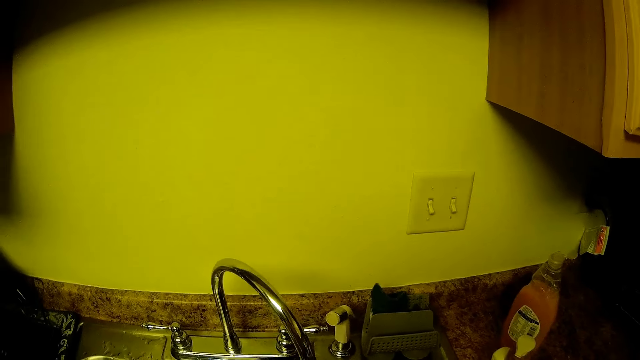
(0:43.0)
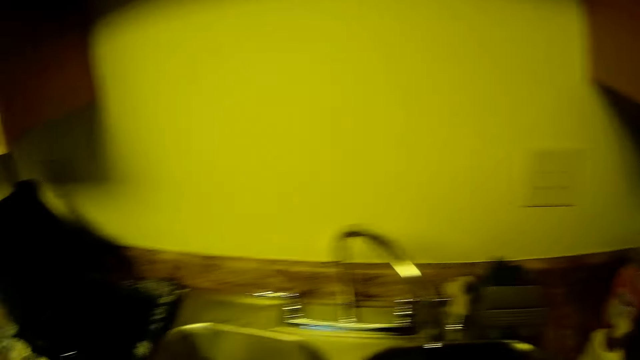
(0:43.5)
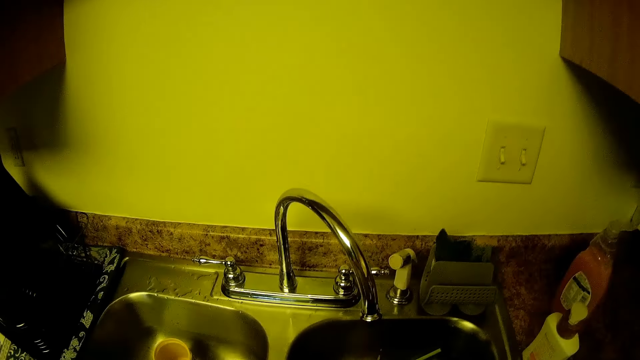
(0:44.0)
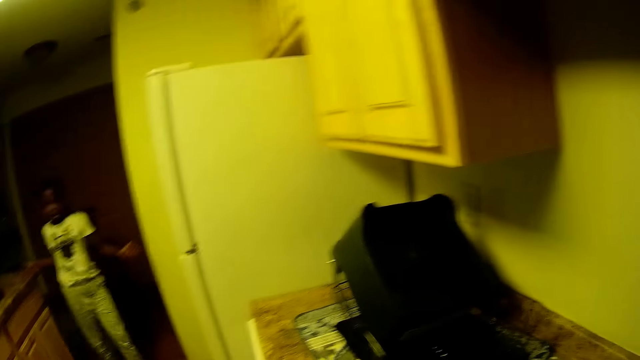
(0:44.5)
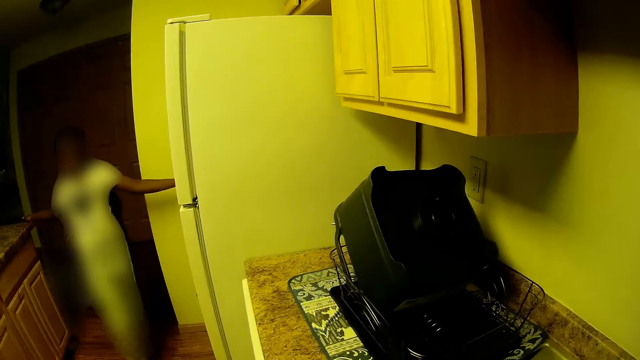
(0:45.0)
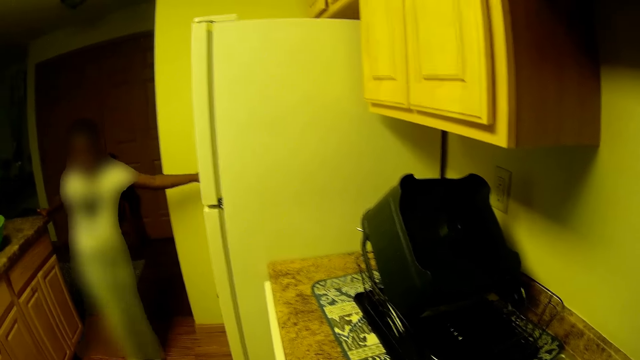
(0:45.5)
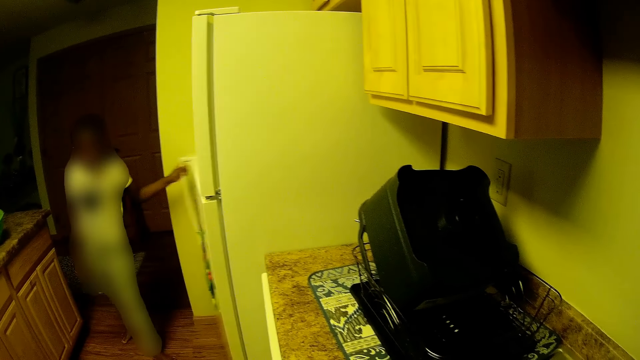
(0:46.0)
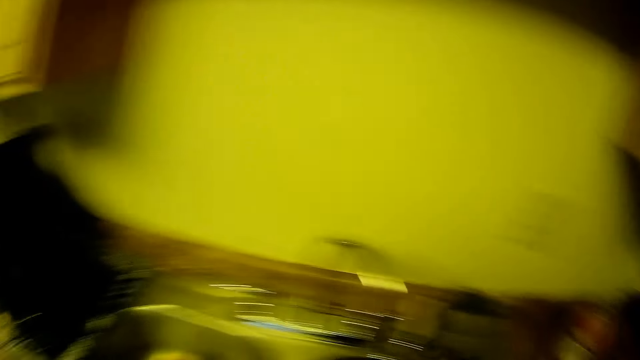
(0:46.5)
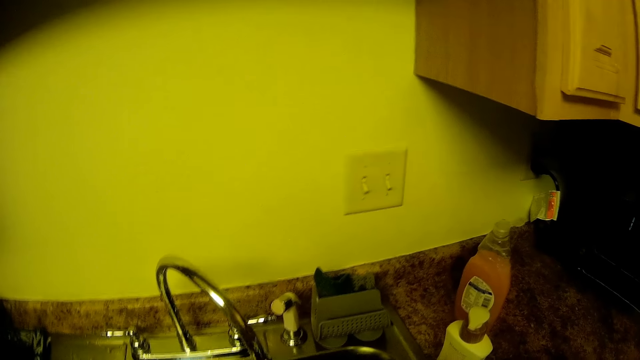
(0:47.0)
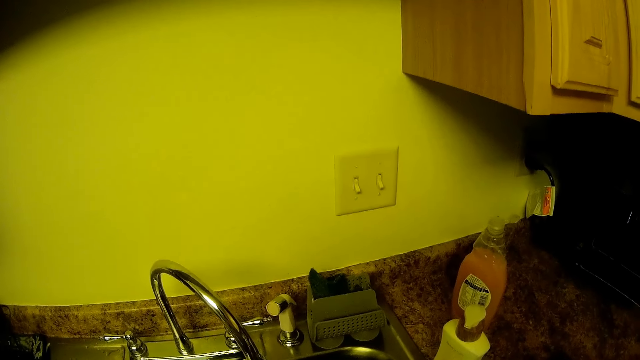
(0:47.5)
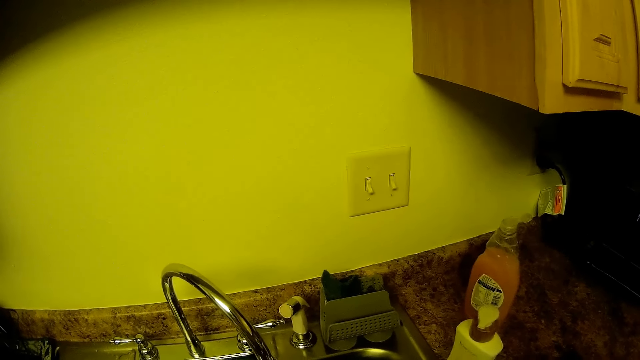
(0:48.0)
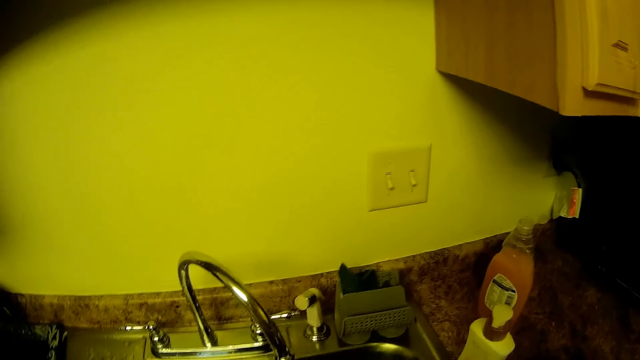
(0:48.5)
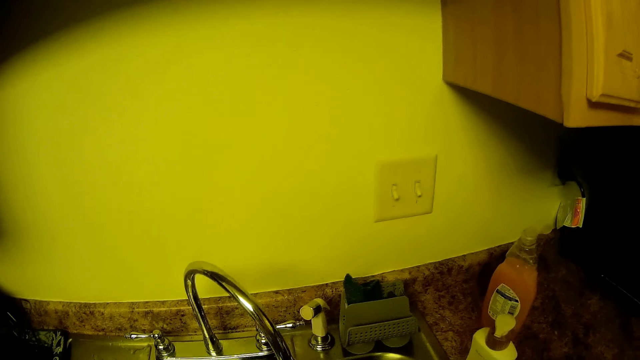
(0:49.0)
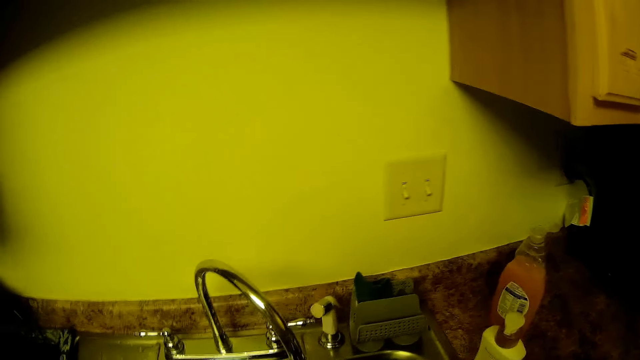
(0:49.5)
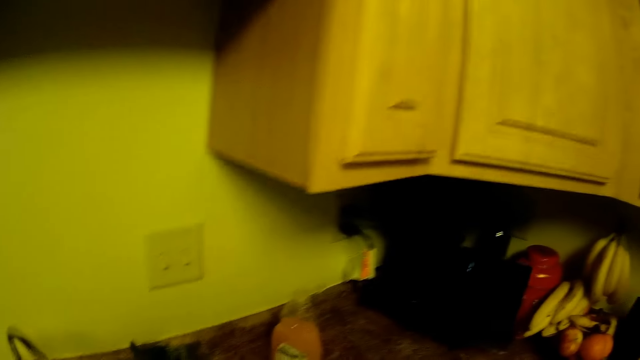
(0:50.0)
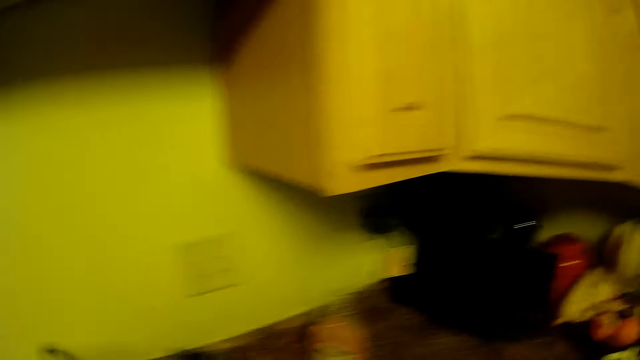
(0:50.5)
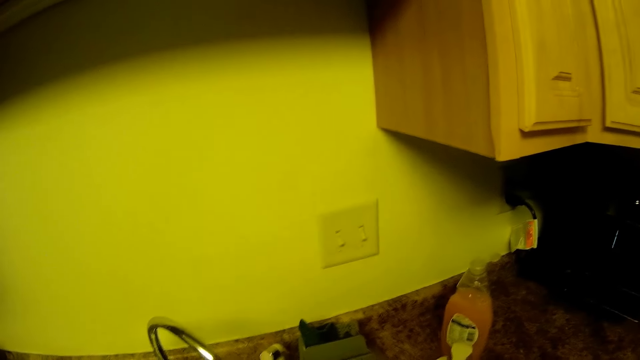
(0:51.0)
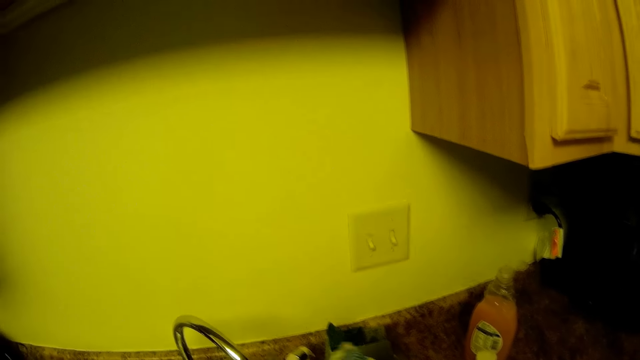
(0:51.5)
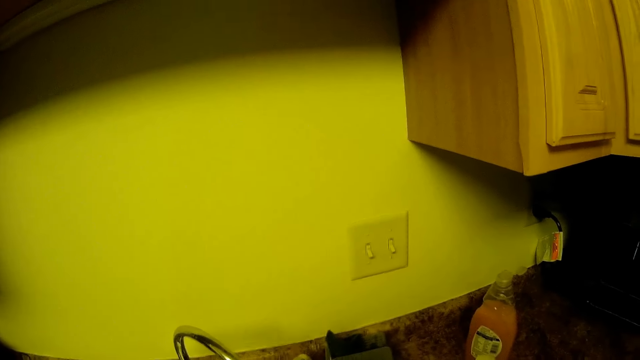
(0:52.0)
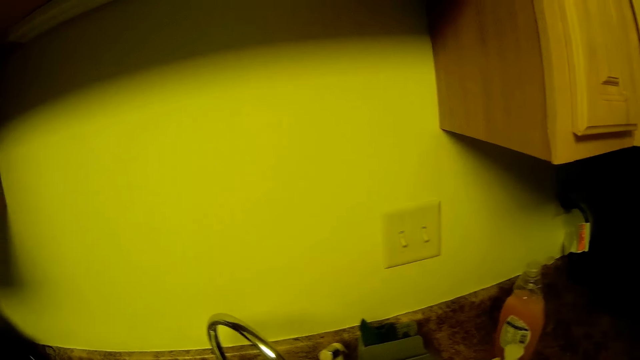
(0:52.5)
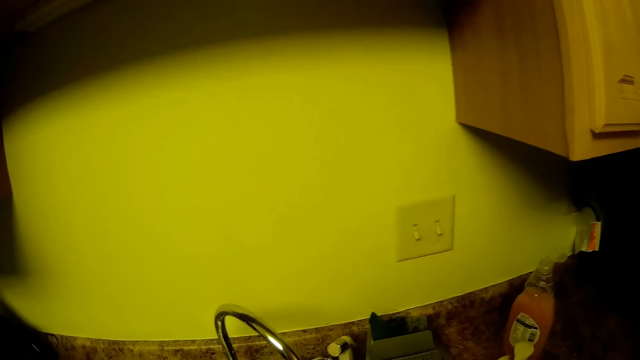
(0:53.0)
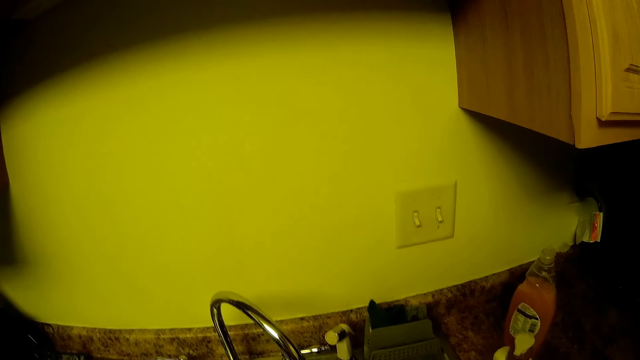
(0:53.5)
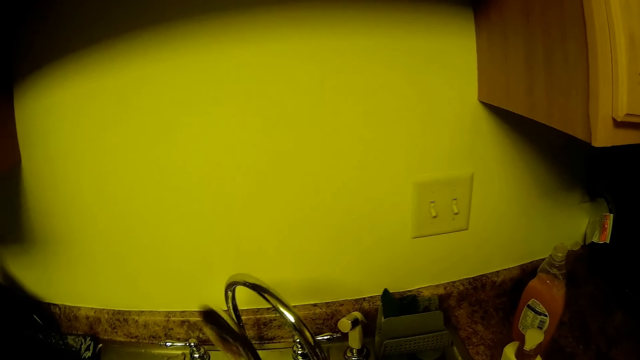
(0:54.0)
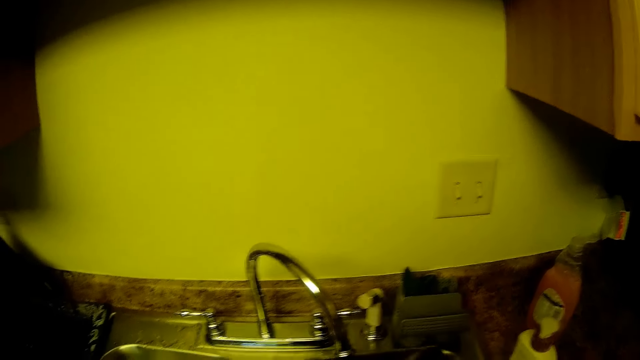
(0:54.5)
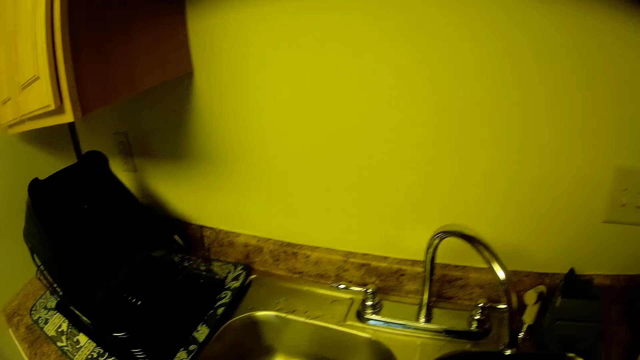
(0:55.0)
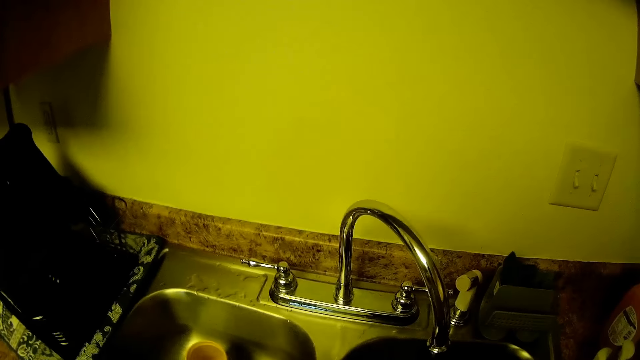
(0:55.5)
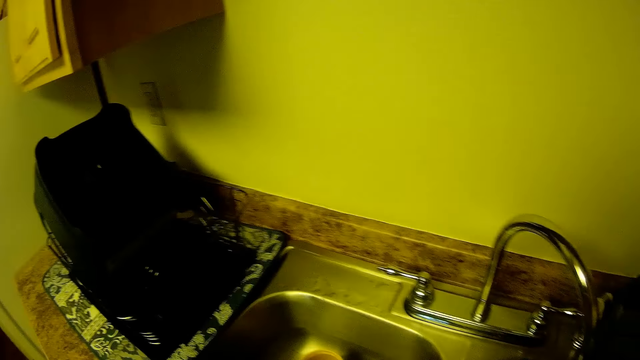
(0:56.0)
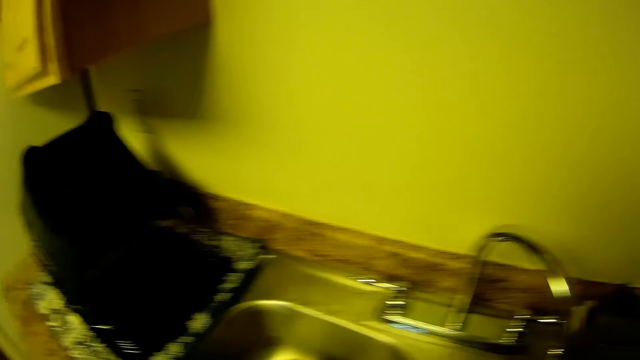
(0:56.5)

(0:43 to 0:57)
The camera wearer looks around. A child interacts with the camera wearer. The child touches the door of a refrigerator. The child opens the door of the refrigerator. The camera wearer cleans the spatula. They hold out a spoon with both hands.

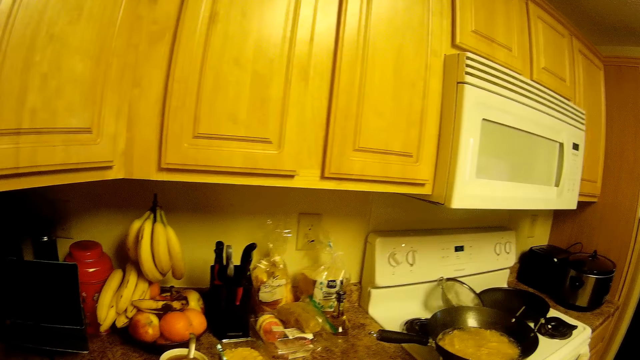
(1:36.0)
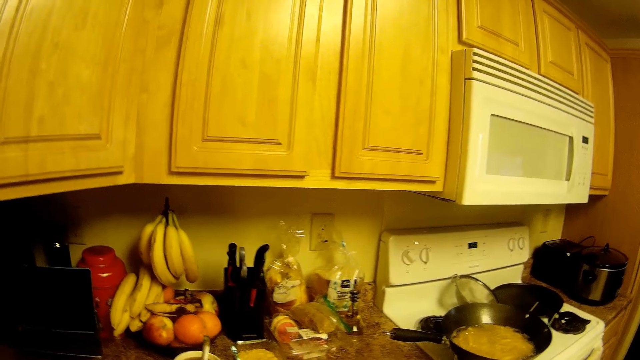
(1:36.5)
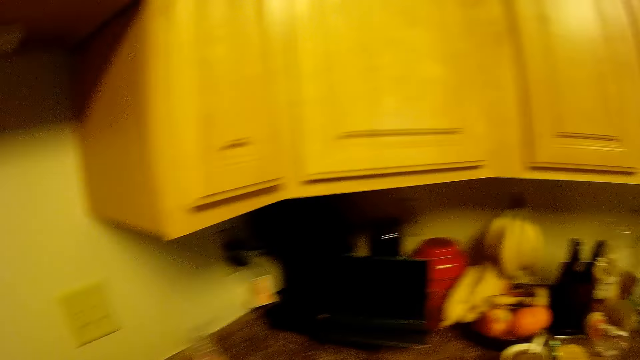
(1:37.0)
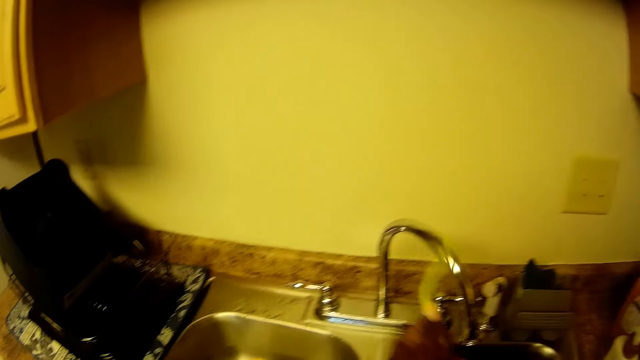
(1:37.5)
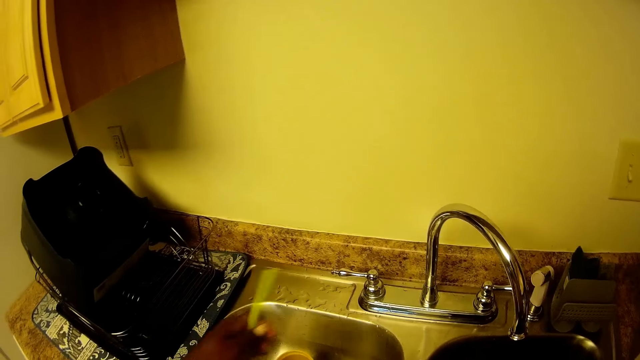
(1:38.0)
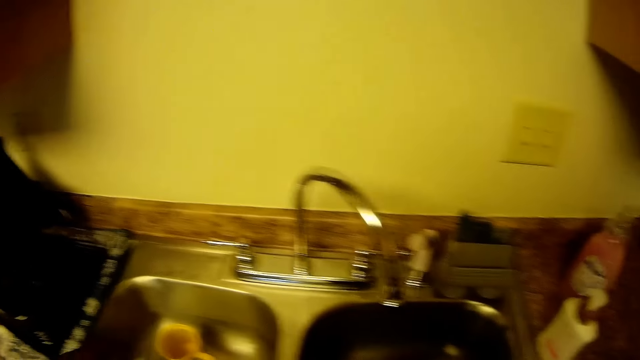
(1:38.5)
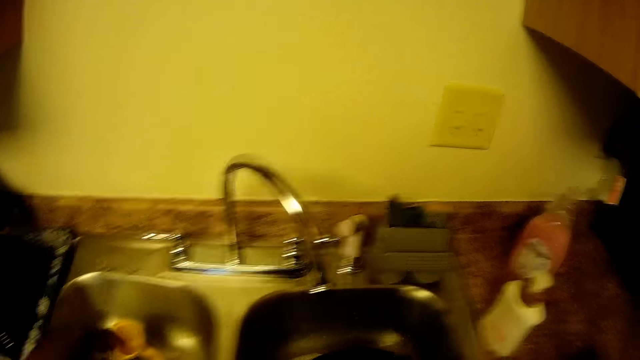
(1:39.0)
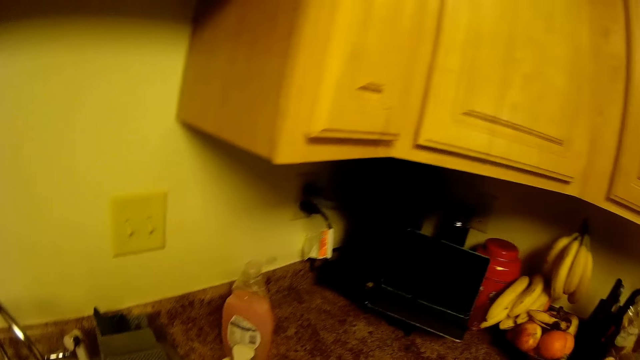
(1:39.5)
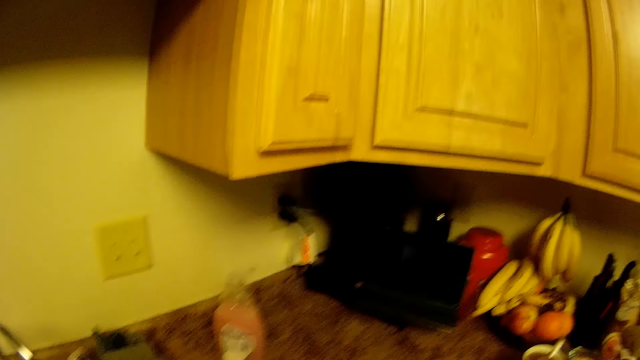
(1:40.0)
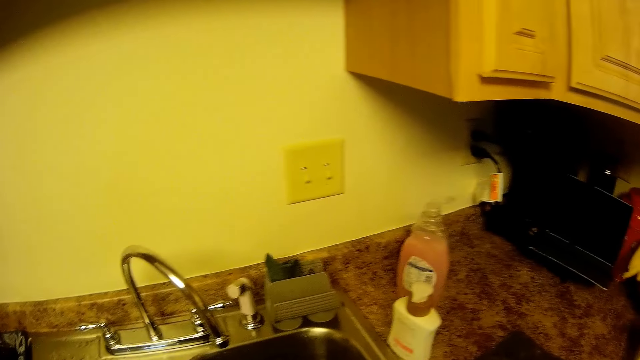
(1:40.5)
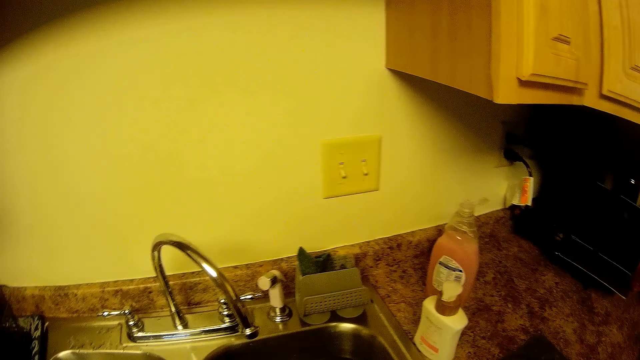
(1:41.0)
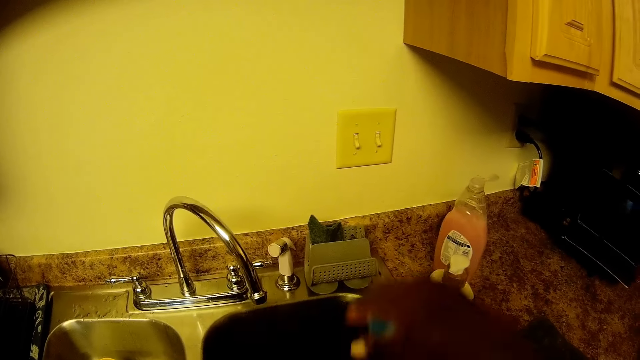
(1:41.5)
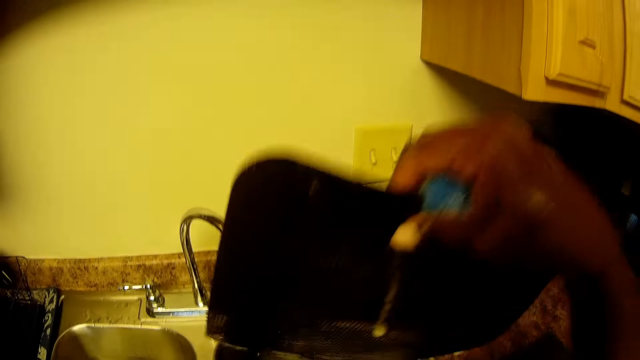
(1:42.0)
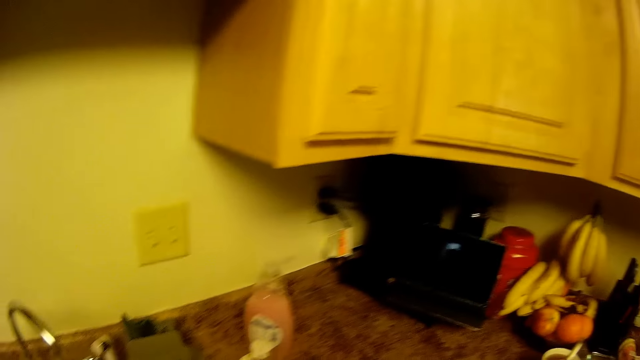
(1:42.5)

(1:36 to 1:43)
The camera wearer moves the hand. She lifts a tray from the sink with her right hand.
